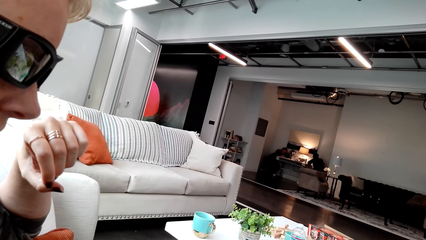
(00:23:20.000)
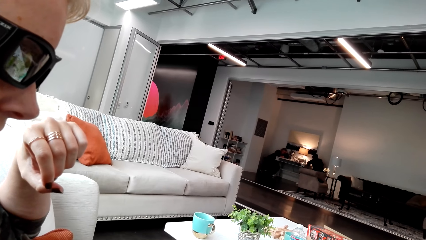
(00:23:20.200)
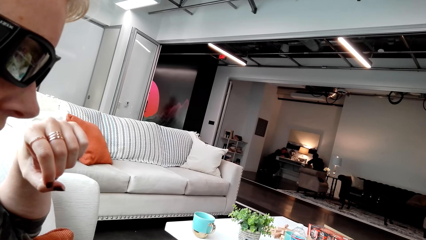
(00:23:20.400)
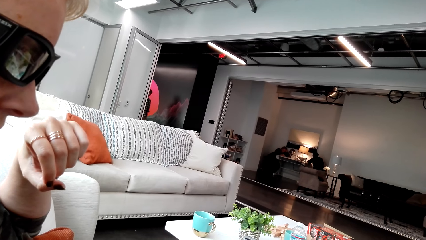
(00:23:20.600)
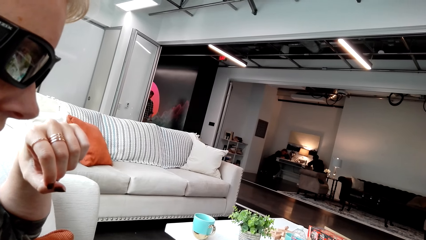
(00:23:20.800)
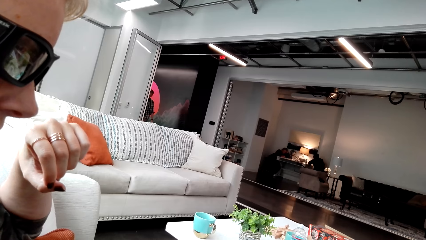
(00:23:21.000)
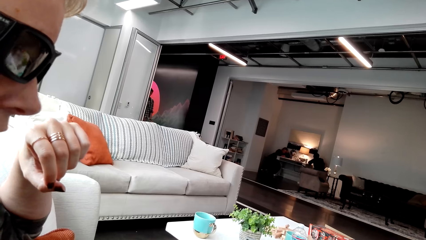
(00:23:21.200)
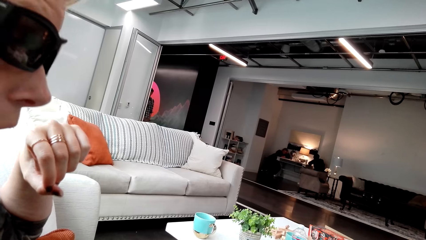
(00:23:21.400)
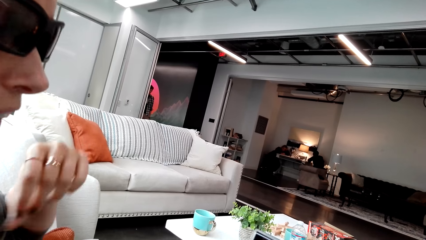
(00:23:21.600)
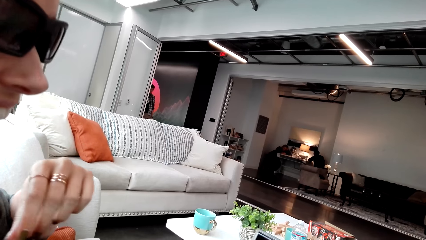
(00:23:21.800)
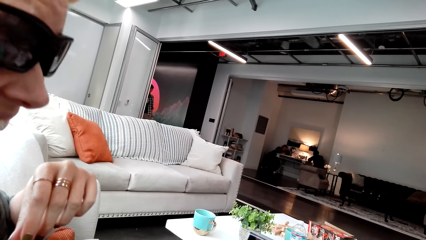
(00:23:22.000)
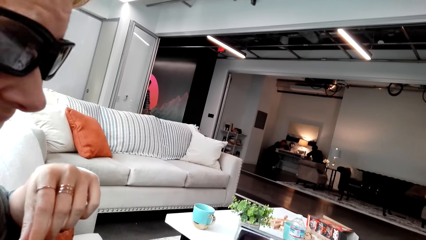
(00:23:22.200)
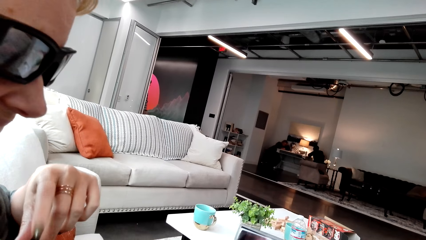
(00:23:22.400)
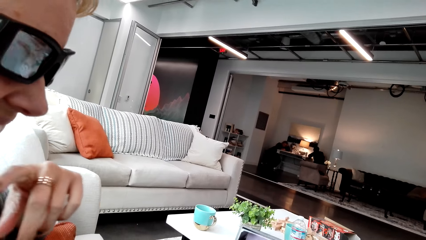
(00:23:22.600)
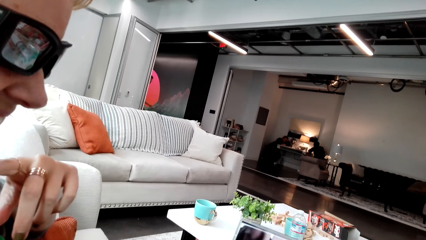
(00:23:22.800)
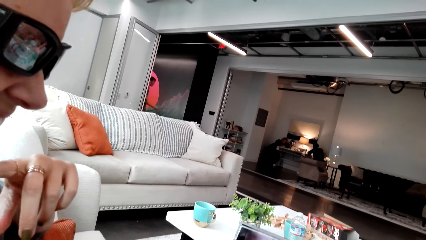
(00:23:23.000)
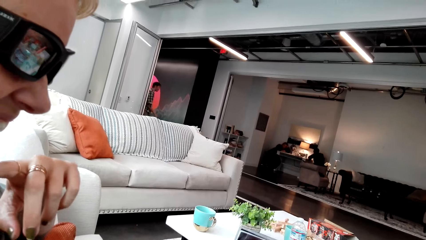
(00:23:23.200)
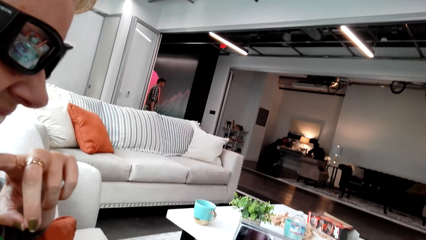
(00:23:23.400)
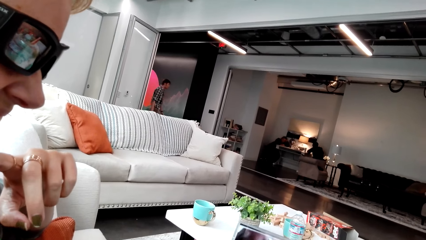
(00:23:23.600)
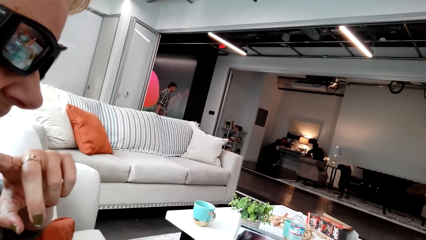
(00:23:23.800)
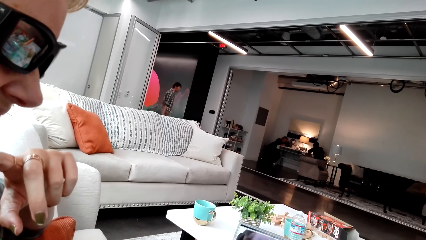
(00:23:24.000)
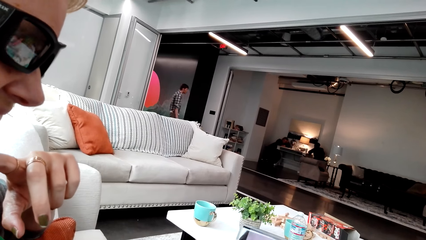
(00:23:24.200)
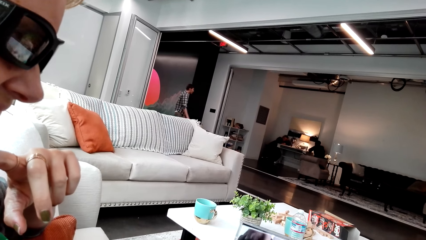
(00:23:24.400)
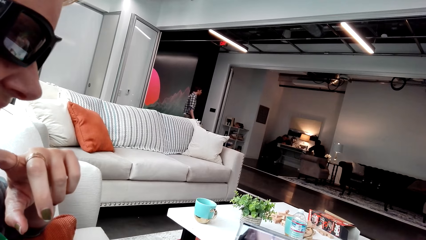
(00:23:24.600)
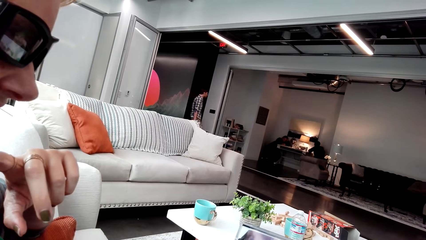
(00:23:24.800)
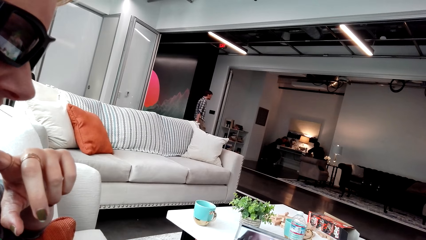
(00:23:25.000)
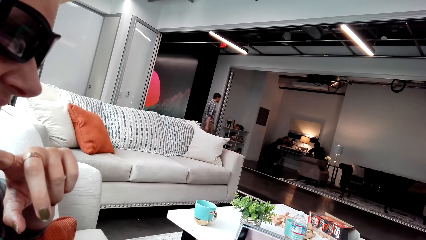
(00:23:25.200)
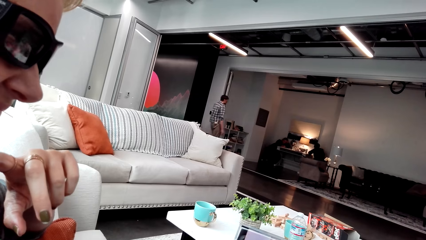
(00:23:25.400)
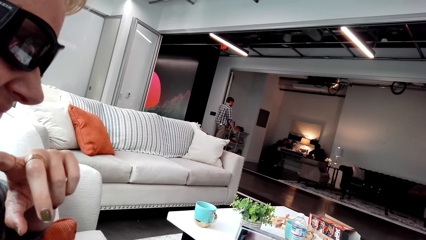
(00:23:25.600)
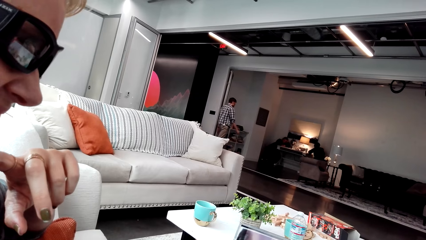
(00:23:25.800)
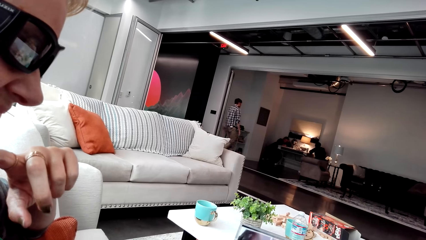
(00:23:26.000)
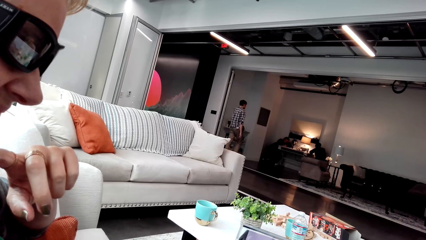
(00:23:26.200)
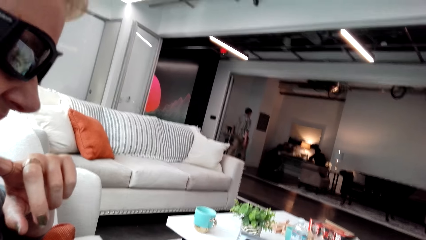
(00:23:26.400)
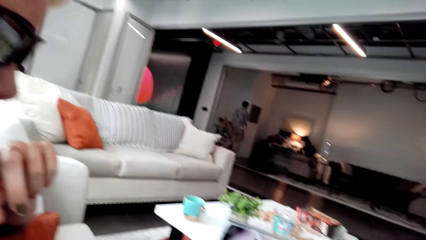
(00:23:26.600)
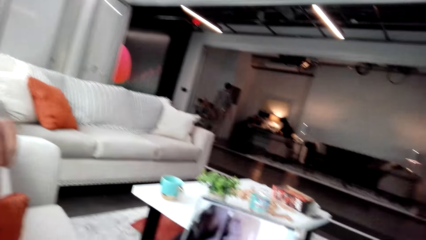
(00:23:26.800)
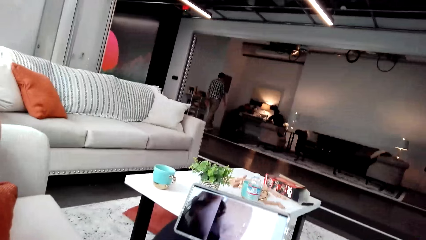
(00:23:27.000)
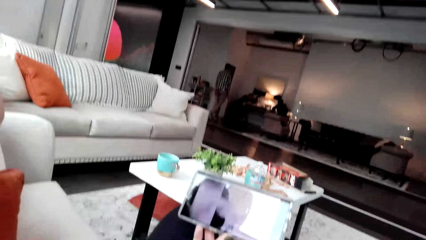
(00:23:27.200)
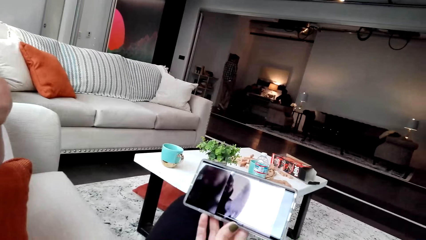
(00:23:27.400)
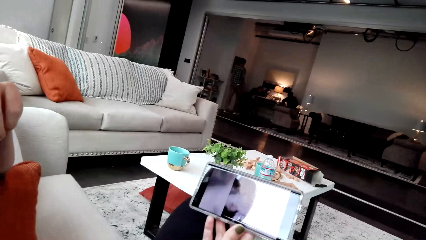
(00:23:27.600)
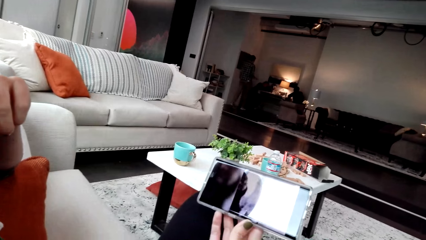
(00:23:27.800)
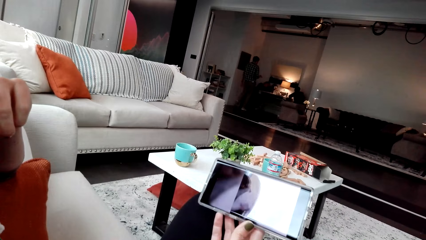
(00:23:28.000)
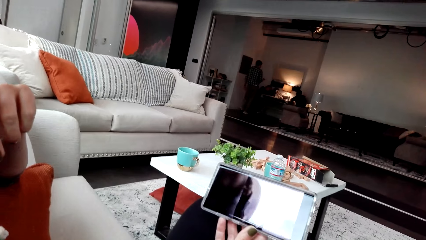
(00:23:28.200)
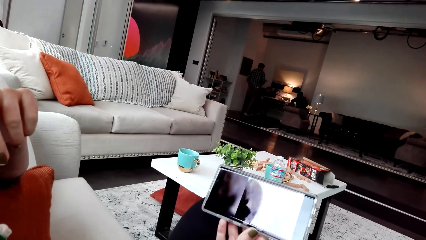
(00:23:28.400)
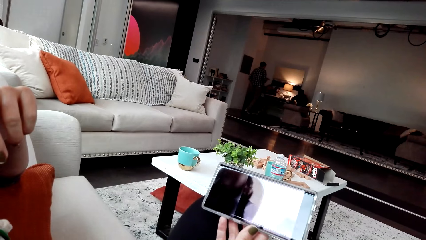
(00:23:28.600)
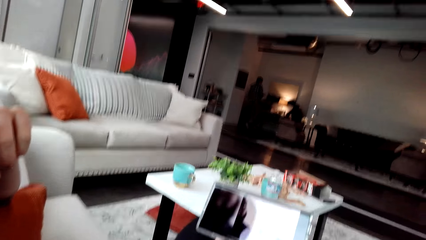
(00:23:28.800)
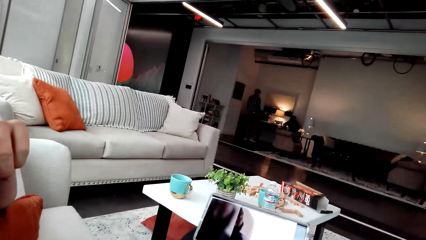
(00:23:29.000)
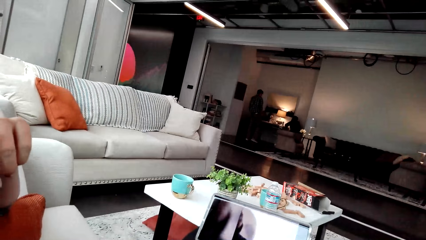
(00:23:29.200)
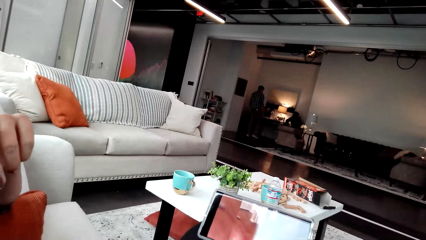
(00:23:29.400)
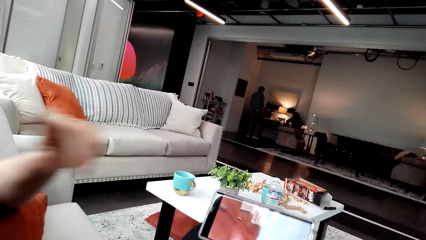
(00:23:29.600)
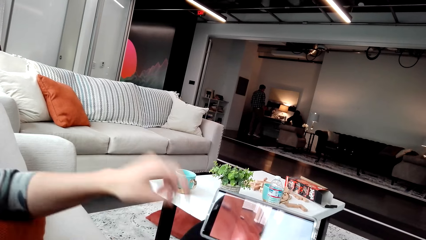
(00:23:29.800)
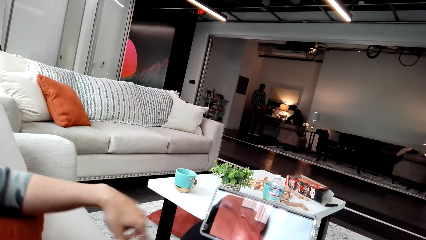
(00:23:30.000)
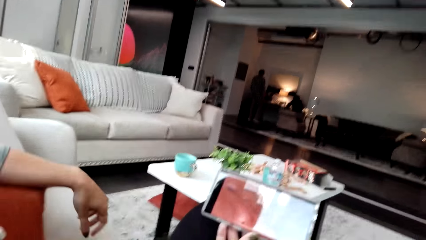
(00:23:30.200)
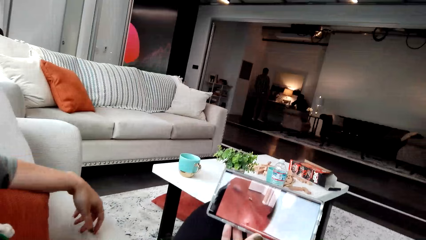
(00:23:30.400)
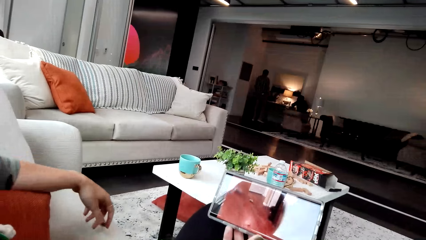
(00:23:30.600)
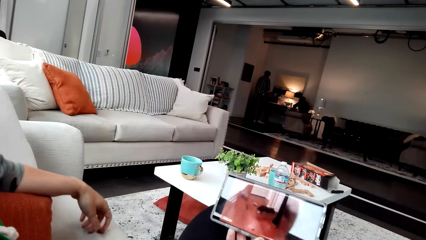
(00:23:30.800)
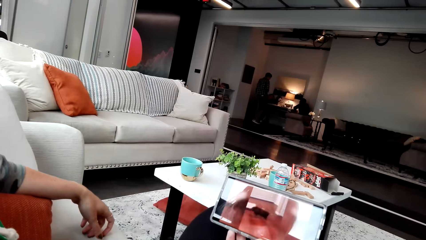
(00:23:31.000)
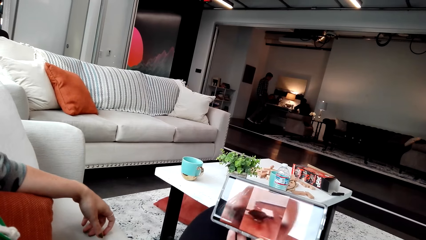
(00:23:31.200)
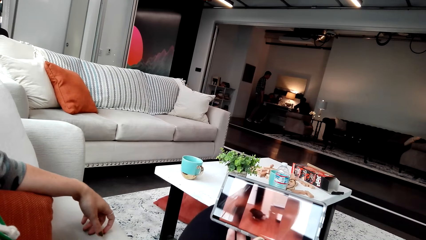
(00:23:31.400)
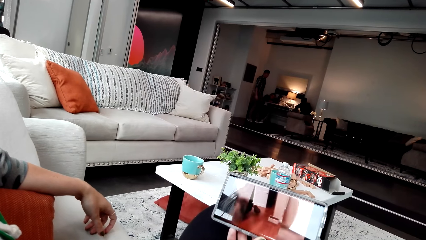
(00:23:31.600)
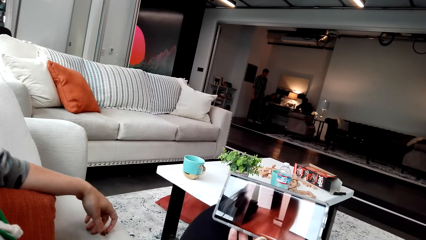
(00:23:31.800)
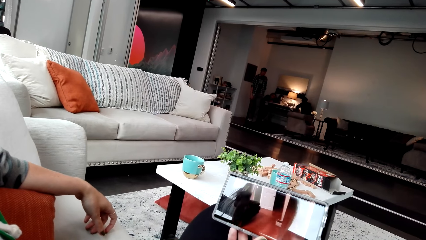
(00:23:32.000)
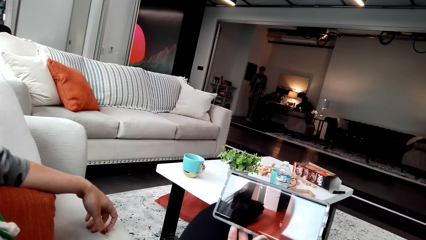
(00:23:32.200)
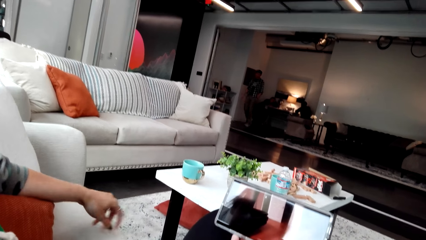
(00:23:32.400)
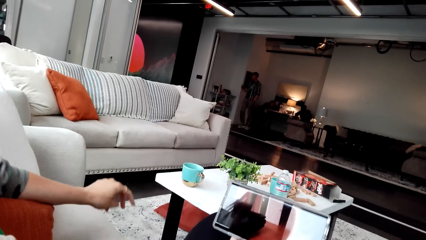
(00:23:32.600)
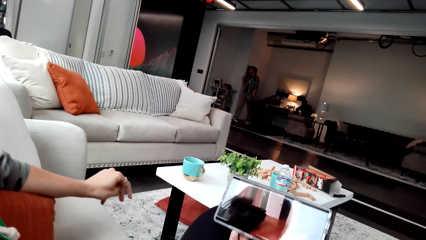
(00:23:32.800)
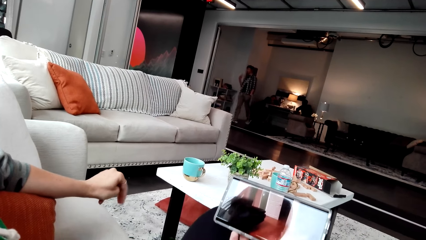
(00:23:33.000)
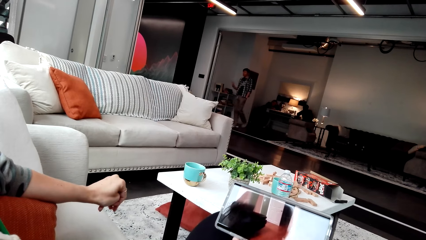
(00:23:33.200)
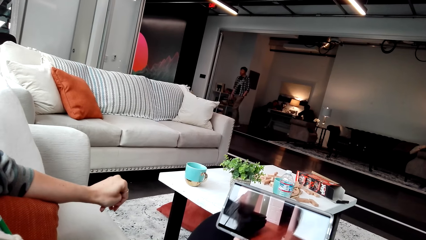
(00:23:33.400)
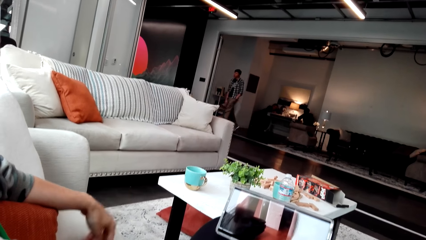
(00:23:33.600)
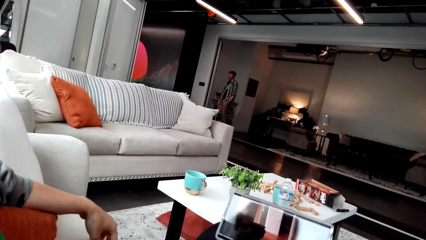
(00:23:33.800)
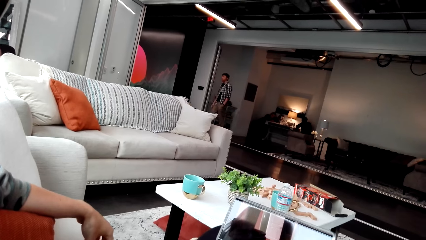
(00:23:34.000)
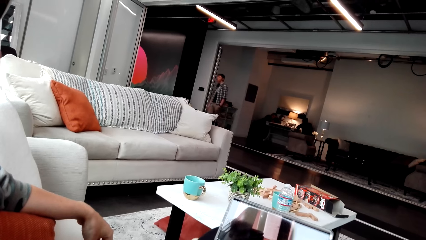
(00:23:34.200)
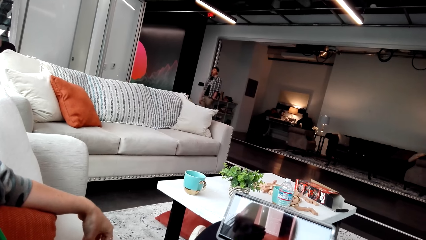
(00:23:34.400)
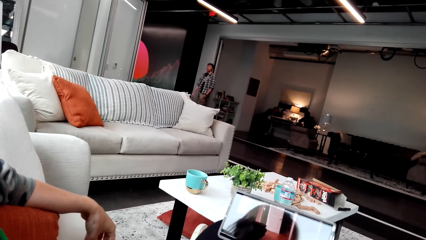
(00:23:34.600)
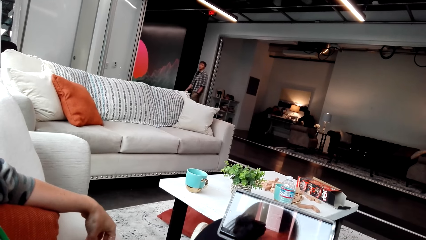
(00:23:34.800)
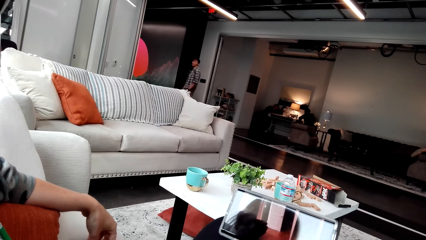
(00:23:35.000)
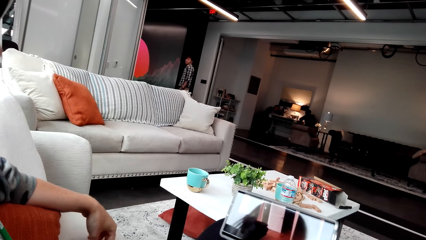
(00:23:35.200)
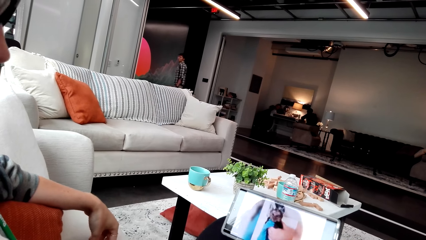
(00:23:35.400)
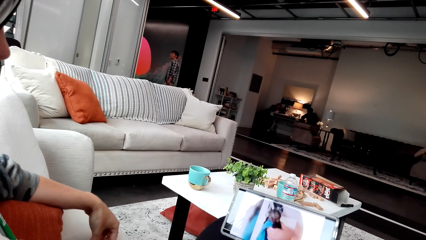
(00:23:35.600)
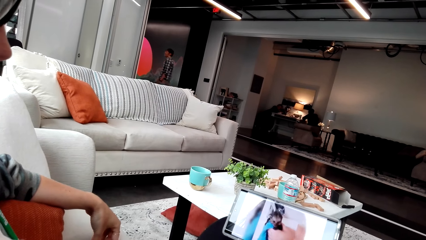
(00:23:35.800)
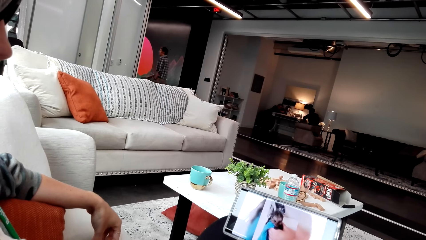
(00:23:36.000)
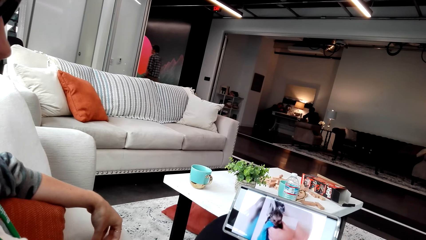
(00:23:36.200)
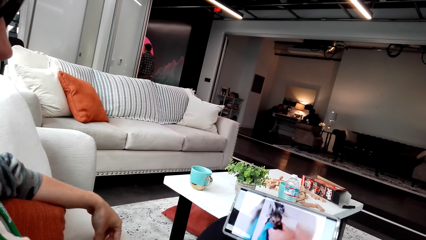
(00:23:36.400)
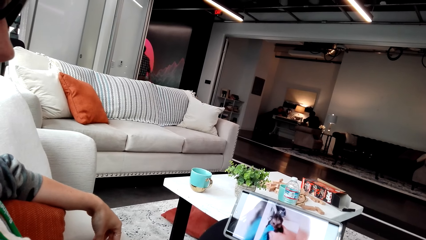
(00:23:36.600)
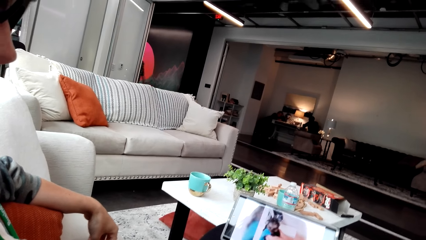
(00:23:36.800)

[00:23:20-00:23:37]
A man walks in the house. The man walks around. The man stands near a person. A woman drops the hand. The man walks in the house. The camera wearer watches the video.
